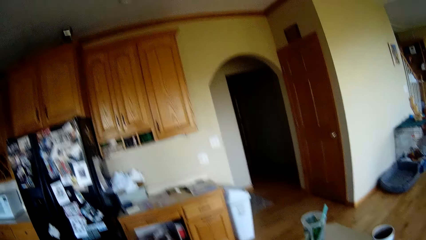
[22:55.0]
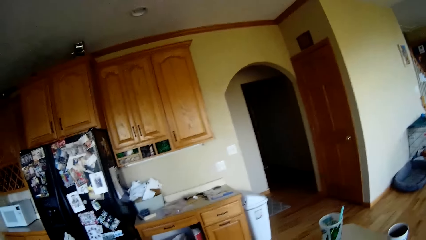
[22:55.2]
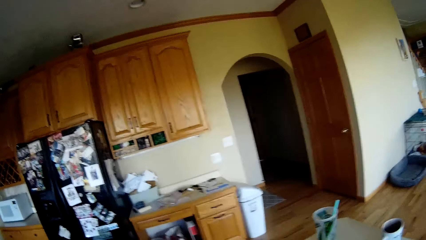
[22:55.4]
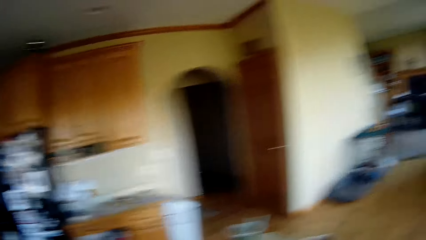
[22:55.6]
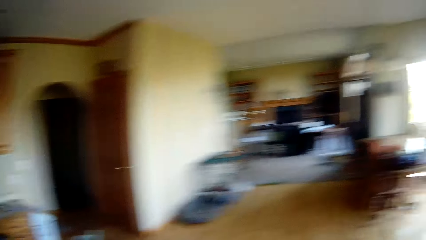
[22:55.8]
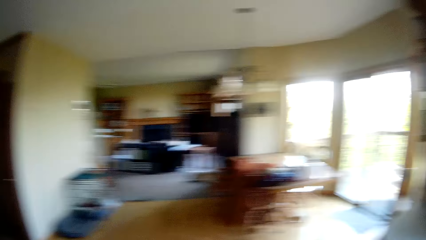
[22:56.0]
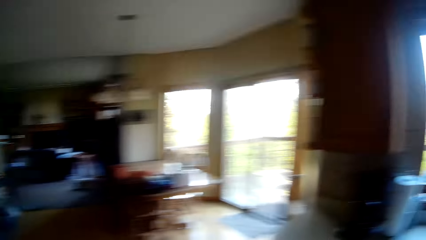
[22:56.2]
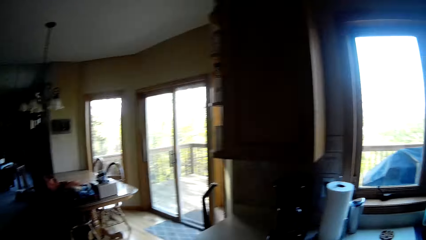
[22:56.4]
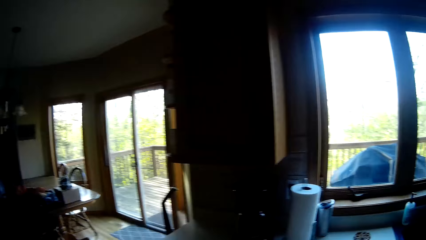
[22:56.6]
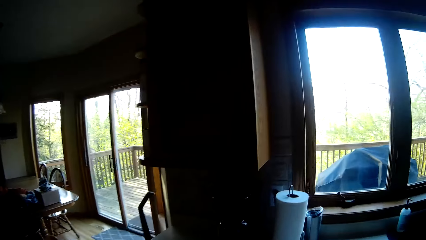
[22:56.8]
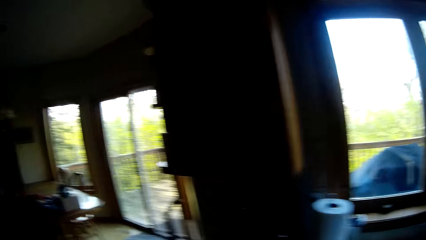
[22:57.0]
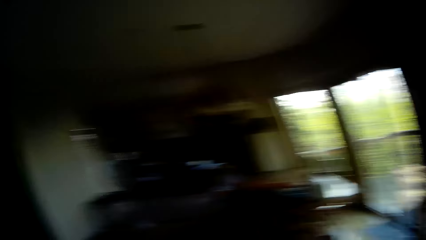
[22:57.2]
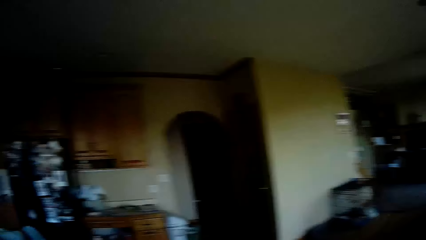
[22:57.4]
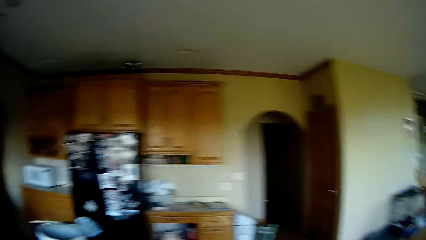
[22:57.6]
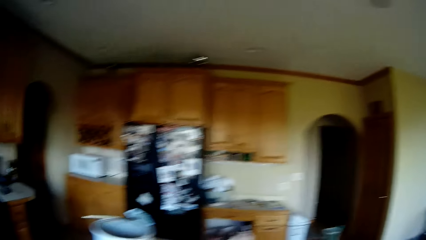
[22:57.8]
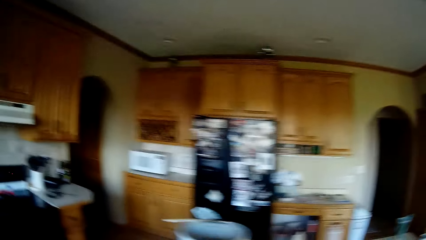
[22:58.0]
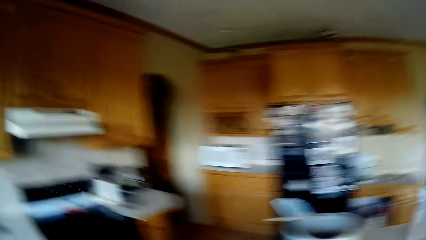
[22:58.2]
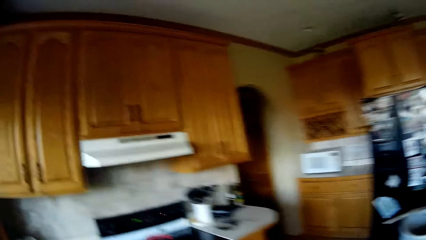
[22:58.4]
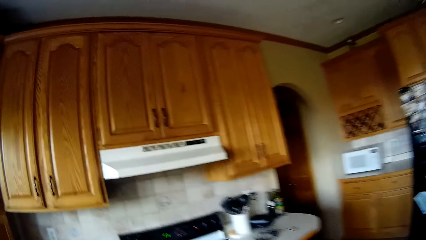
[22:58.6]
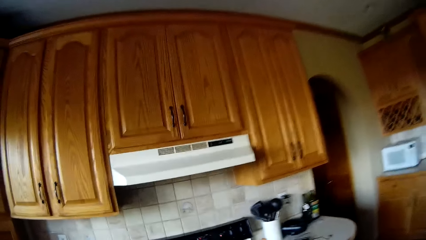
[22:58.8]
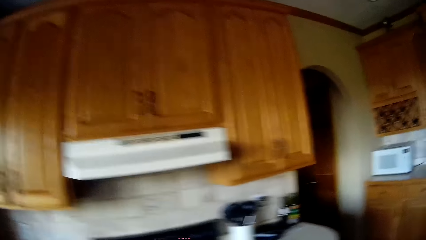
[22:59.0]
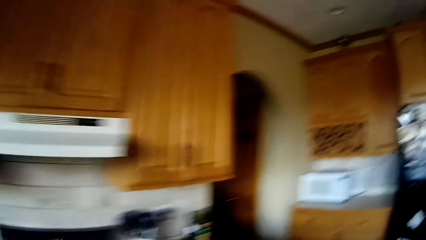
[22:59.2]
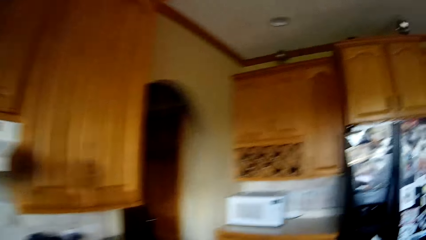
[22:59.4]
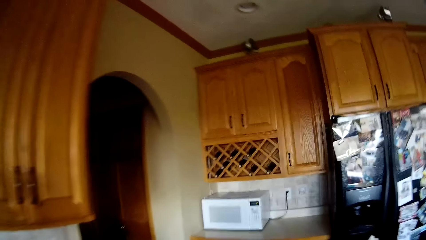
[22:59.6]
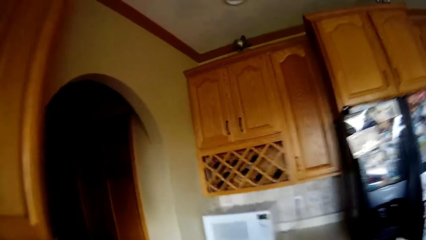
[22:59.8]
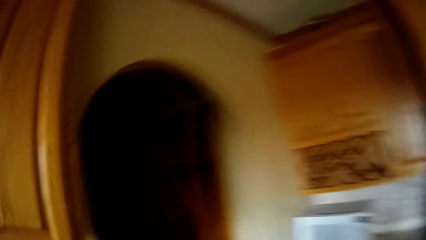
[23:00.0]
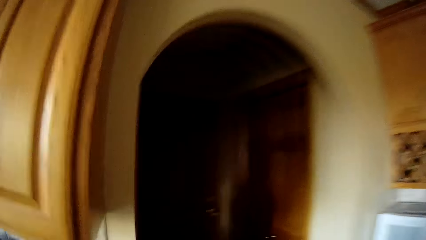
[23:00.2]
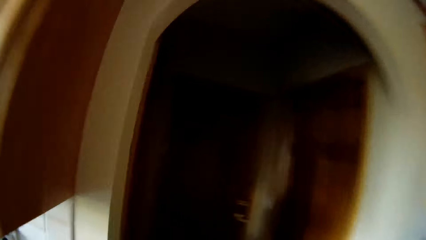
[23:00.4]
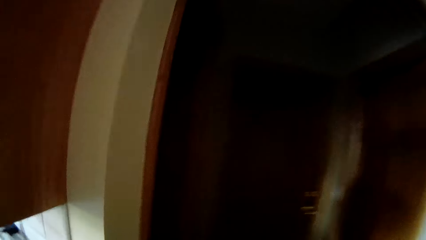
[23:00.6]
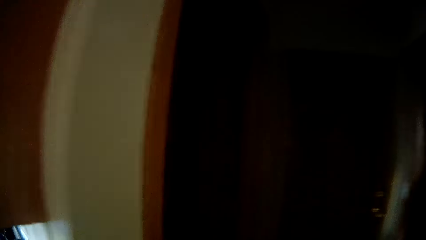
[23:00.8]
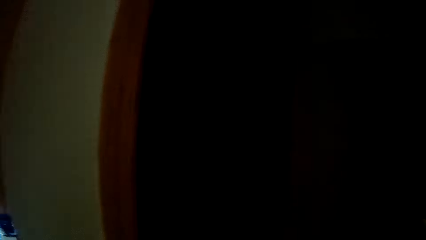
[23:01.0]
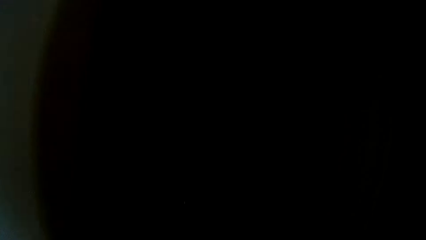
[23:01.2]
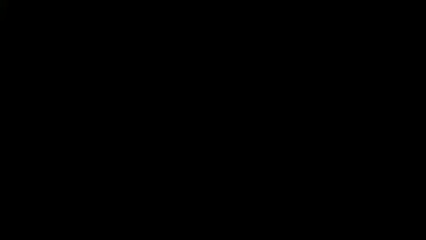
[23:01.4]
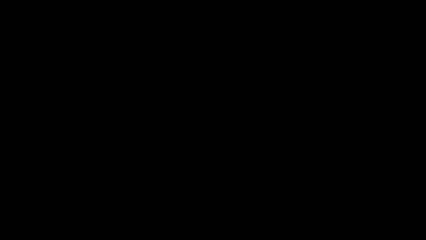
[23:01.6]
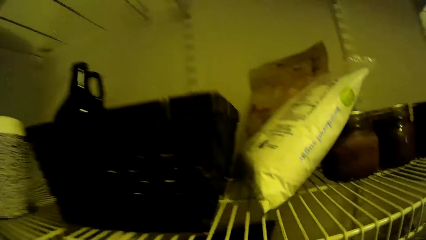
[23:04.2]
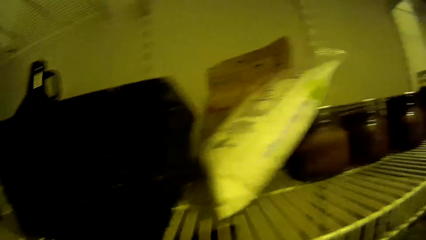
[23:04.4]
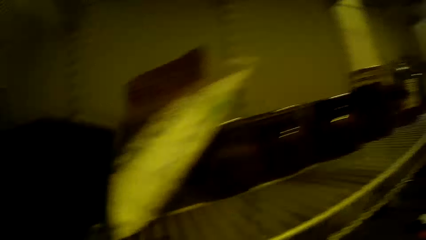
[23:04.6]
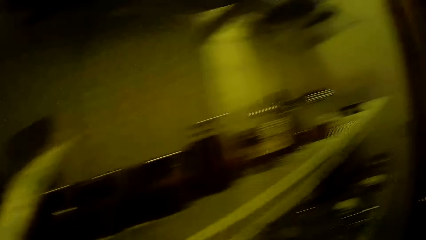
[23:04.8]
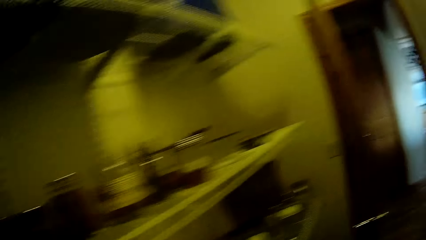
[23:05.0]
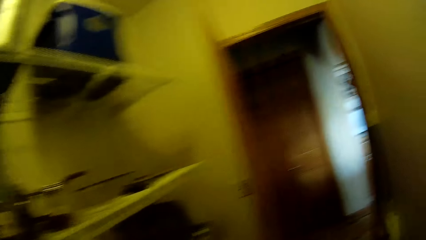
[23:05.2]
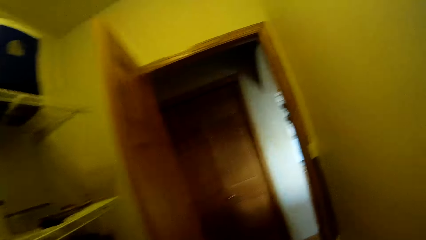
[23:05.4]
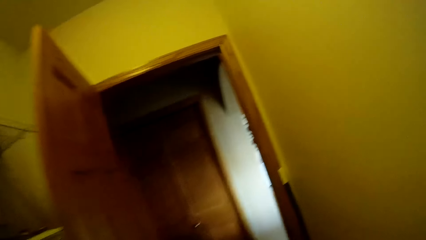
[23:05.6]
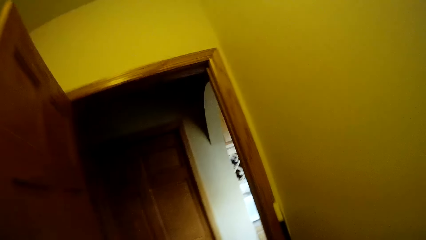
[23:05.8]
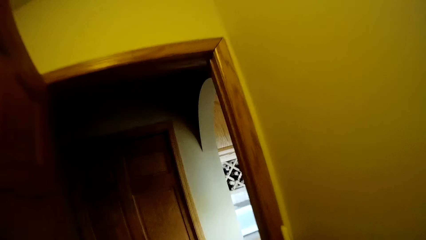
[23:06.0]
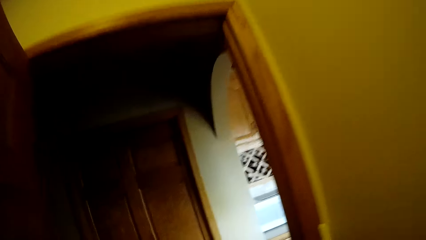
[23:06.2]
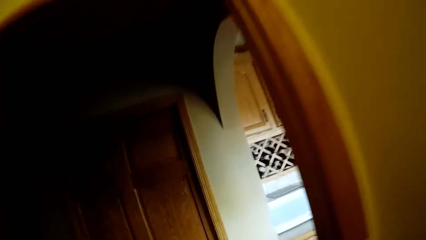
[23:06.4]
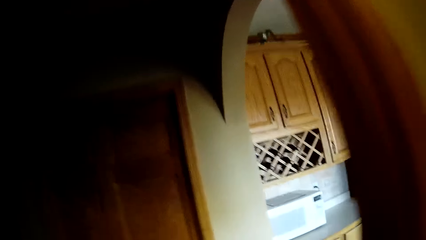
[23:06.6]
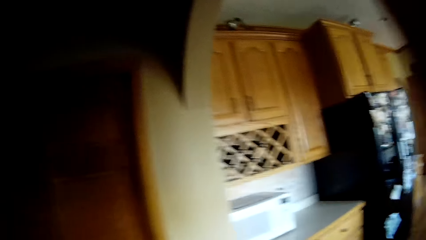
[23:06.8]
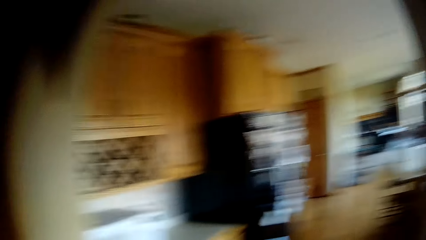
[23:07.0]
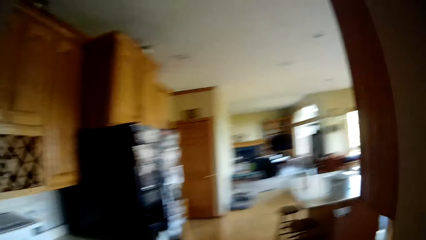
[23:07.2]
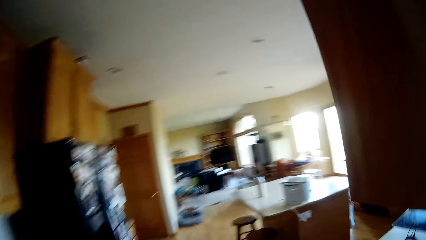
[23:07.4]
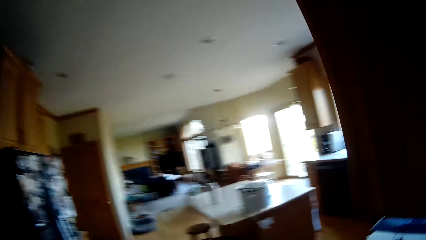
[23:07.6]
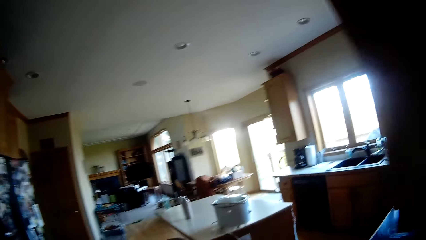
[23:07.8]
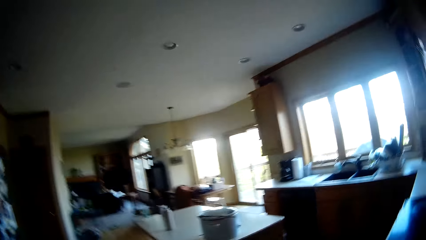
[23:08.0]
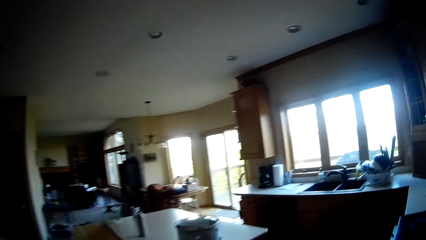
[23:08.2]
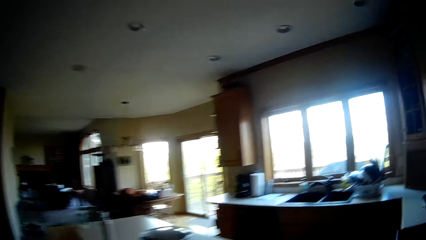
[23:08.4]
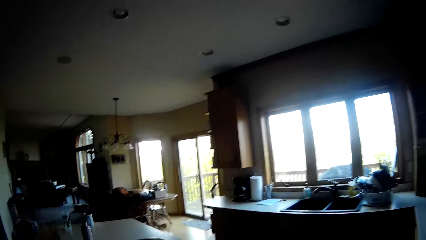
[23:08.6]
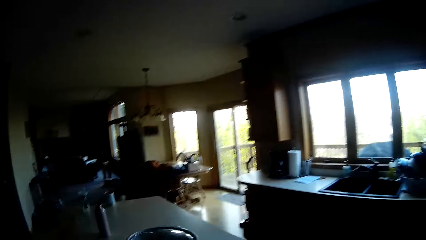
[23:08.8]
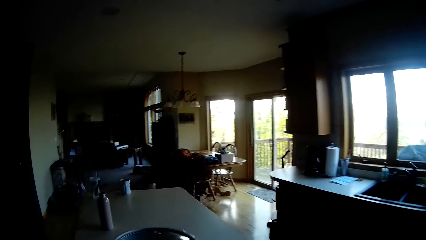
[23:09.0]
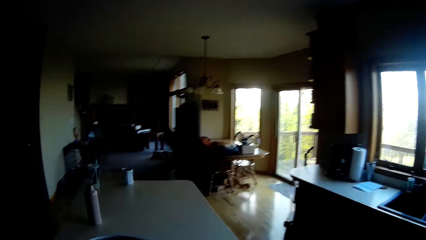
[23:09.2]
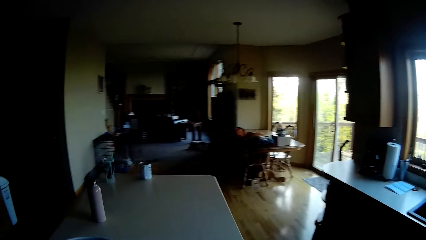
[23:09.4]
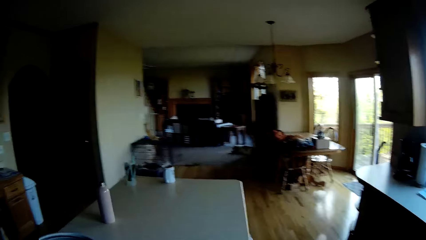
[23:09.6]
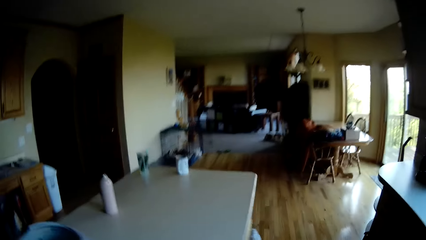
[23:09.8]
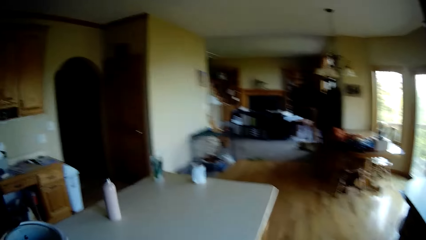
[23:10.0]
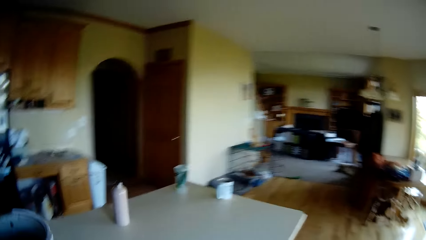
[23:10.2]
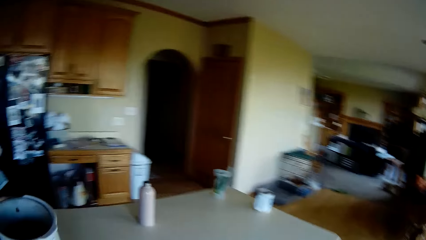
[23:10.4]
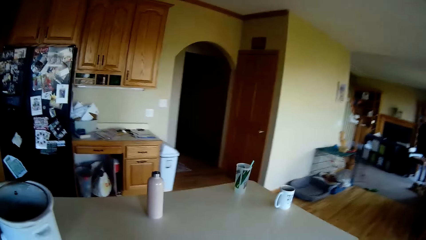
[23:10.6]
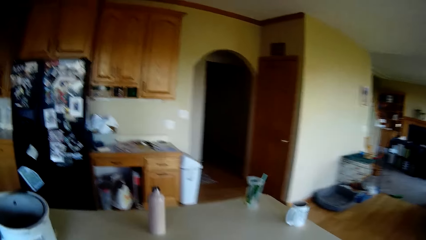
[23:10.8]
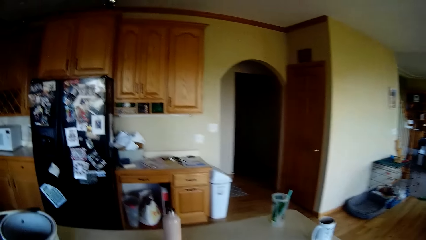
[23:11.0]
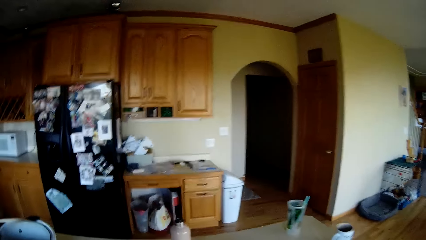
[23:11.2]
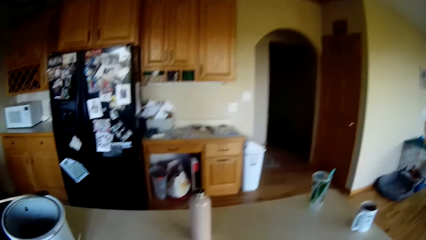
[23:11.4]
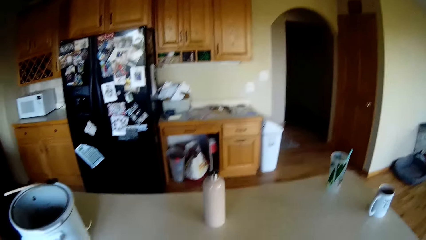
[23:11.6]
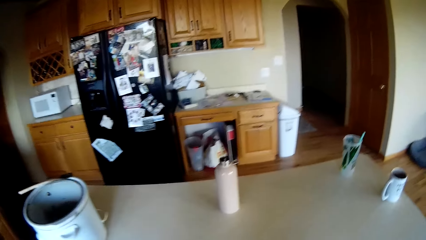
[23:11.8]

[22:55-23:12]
The camera wearer walks to a storeroom from the kitchen. They walk to the kitchen from the storeroom.
